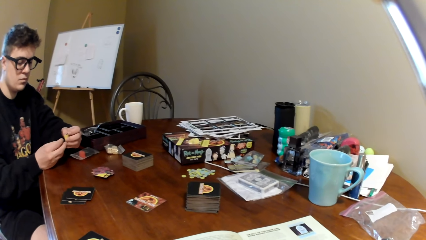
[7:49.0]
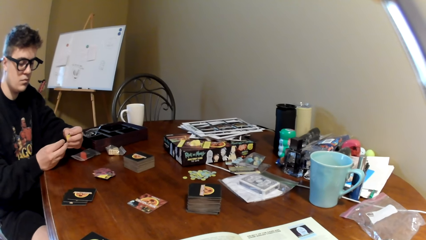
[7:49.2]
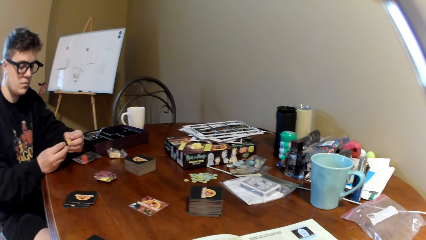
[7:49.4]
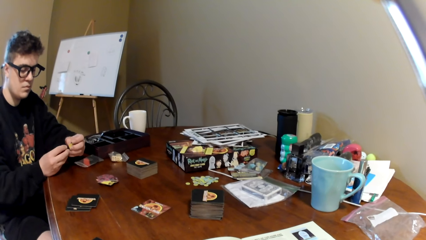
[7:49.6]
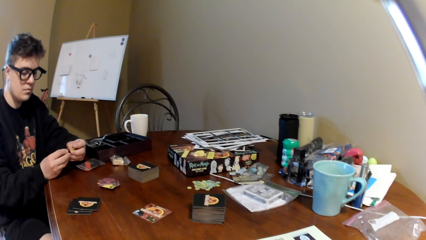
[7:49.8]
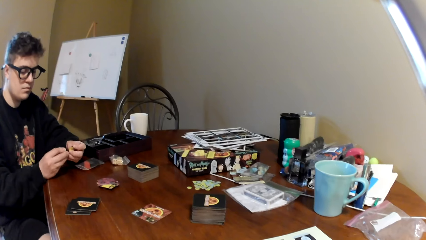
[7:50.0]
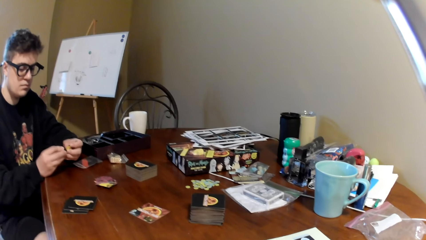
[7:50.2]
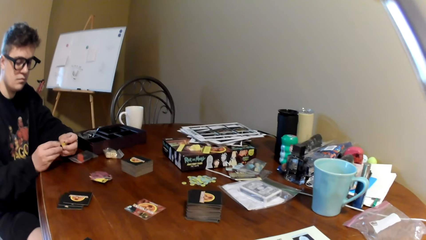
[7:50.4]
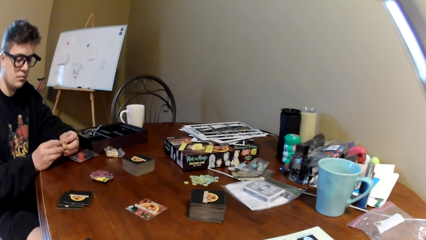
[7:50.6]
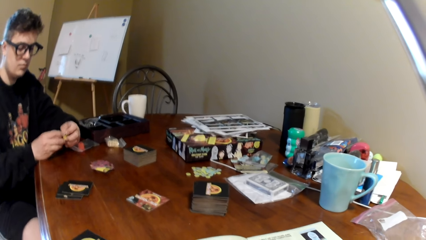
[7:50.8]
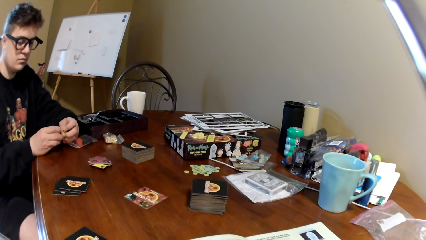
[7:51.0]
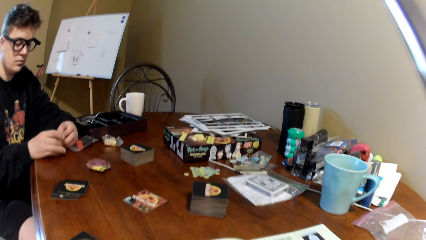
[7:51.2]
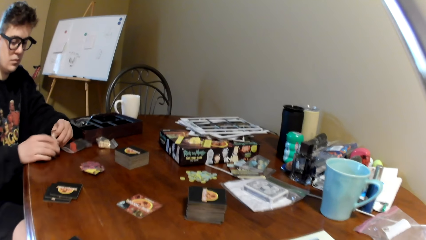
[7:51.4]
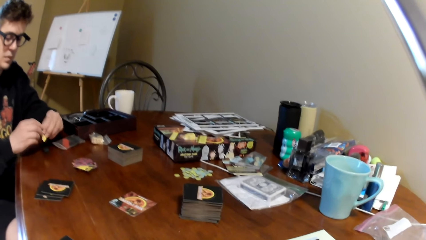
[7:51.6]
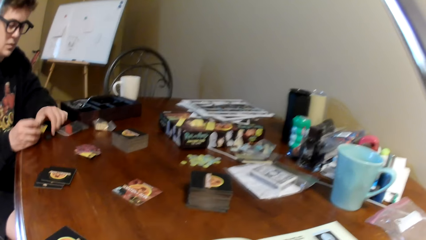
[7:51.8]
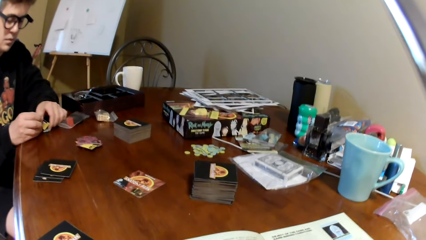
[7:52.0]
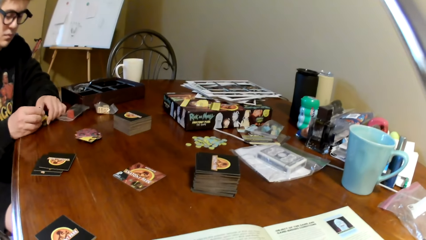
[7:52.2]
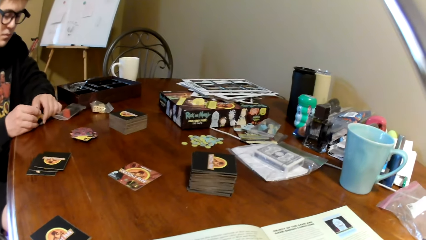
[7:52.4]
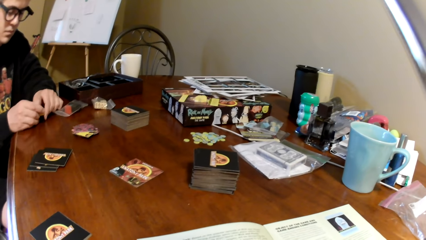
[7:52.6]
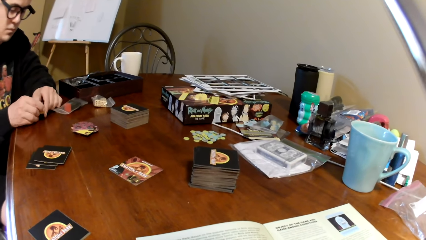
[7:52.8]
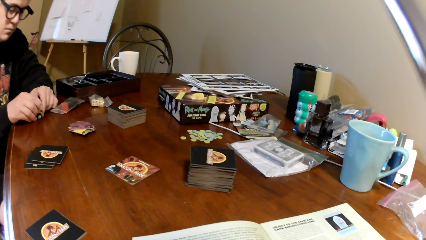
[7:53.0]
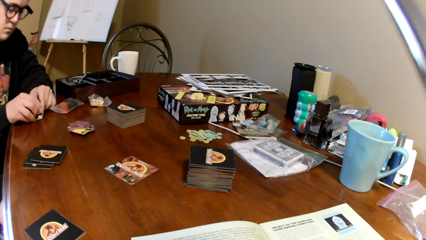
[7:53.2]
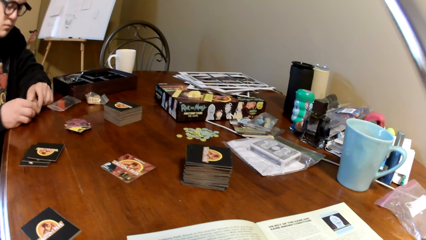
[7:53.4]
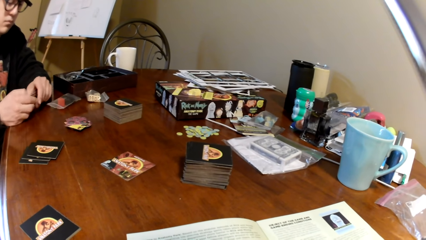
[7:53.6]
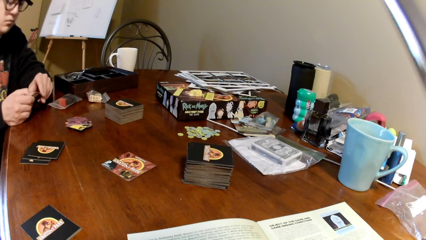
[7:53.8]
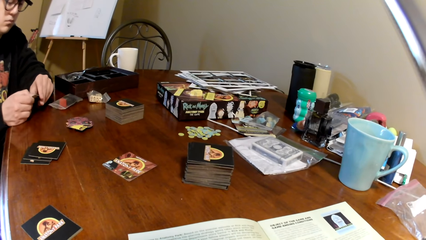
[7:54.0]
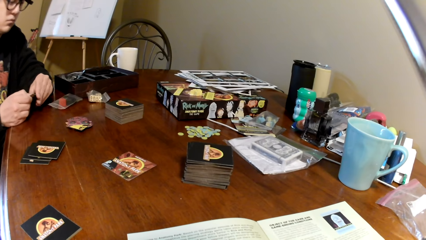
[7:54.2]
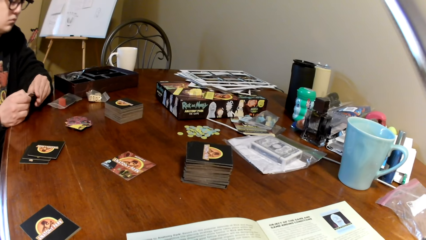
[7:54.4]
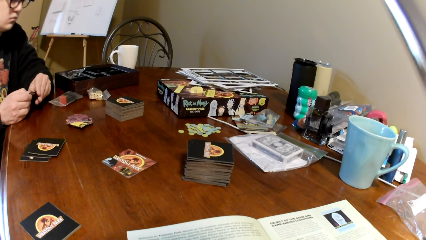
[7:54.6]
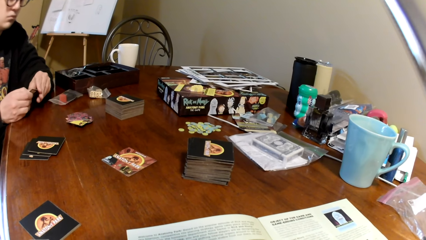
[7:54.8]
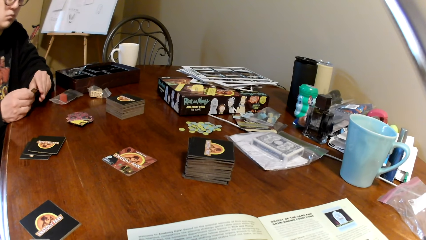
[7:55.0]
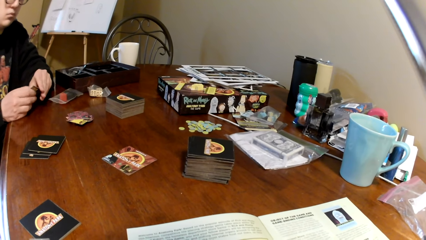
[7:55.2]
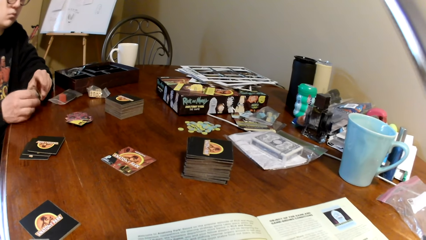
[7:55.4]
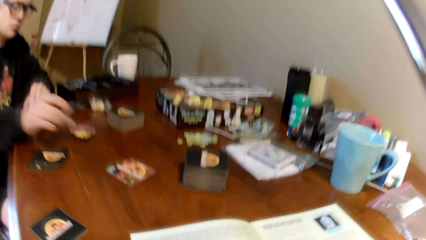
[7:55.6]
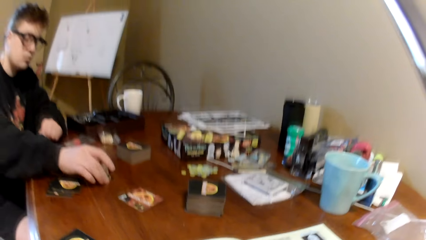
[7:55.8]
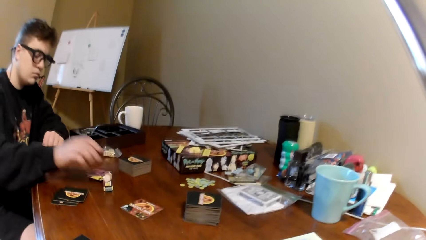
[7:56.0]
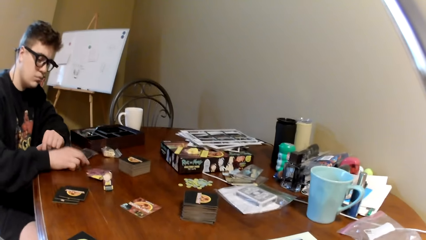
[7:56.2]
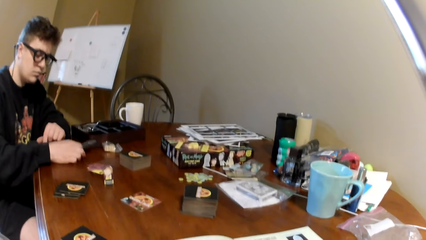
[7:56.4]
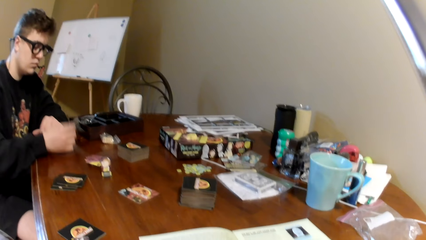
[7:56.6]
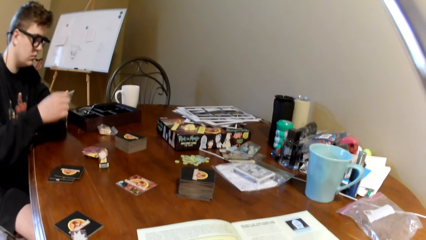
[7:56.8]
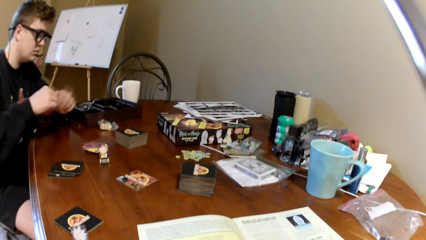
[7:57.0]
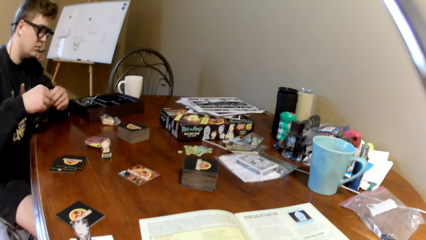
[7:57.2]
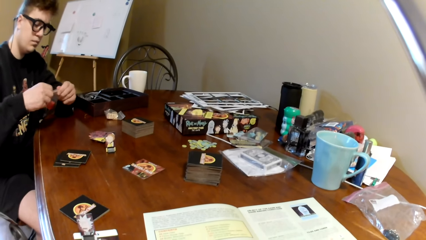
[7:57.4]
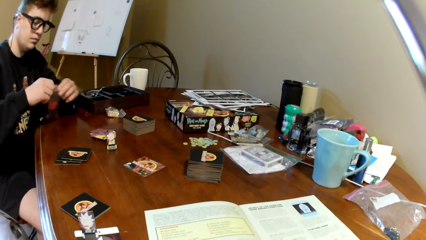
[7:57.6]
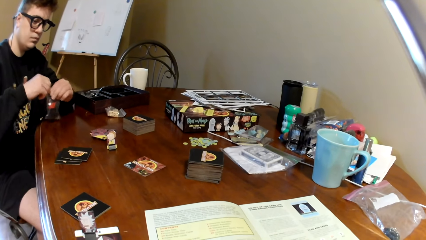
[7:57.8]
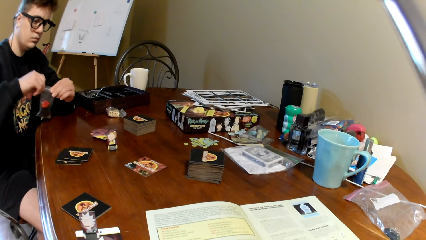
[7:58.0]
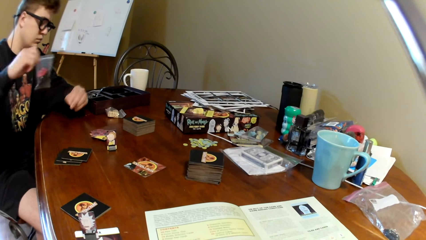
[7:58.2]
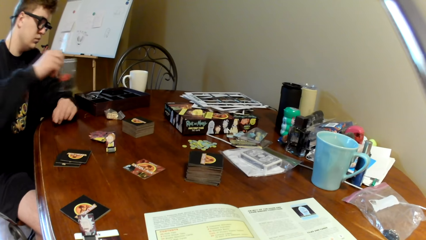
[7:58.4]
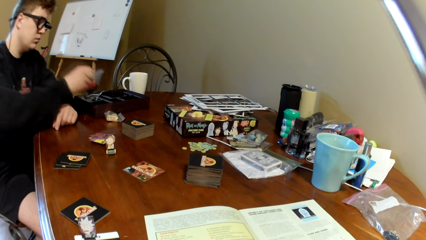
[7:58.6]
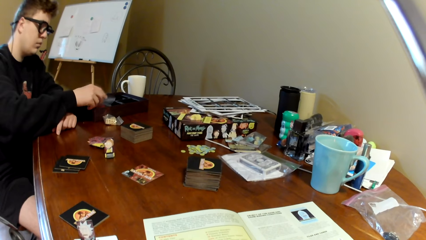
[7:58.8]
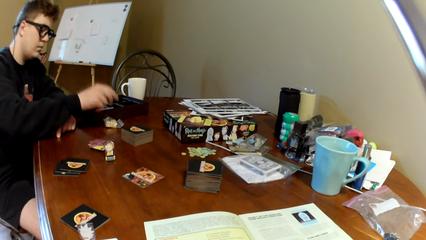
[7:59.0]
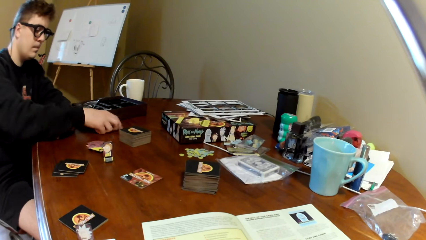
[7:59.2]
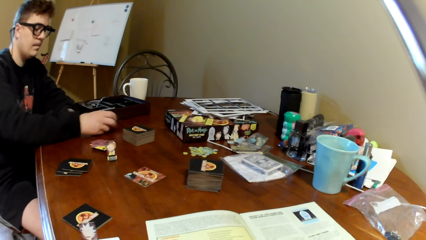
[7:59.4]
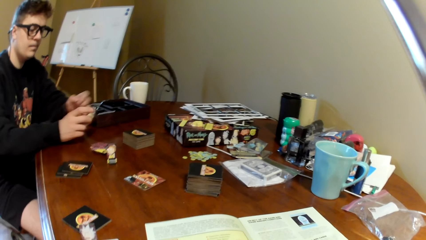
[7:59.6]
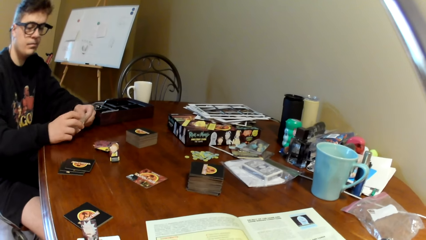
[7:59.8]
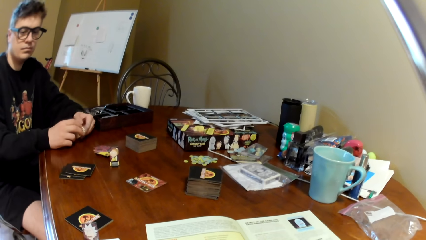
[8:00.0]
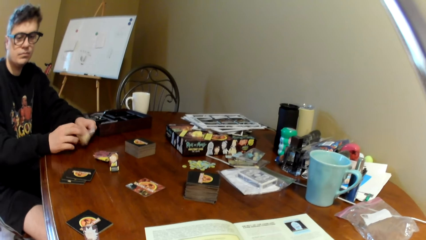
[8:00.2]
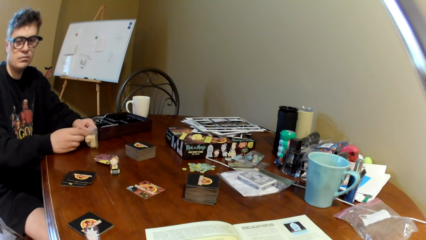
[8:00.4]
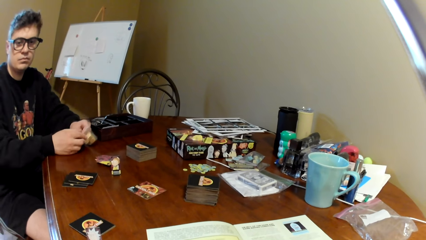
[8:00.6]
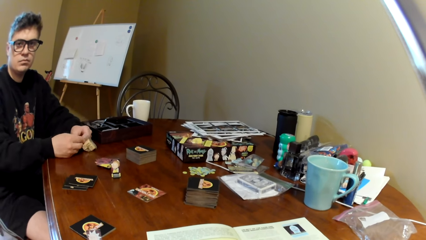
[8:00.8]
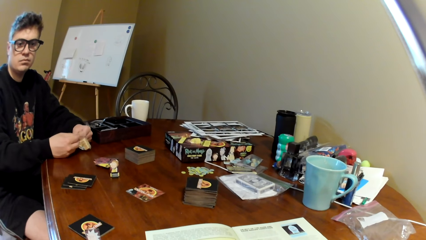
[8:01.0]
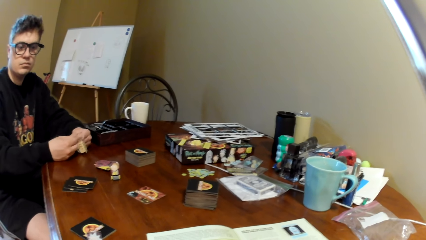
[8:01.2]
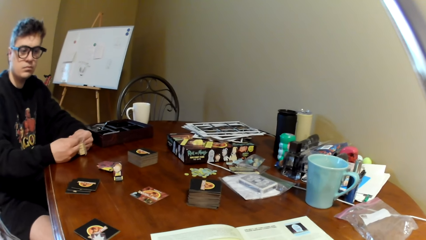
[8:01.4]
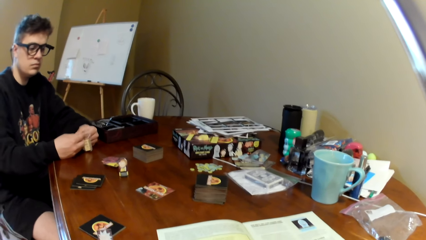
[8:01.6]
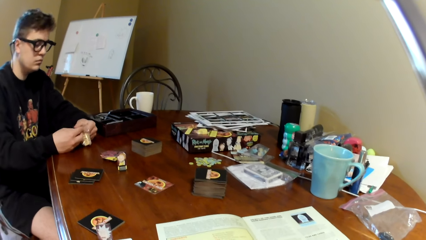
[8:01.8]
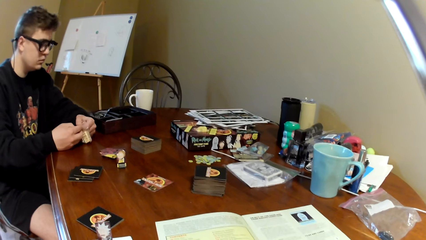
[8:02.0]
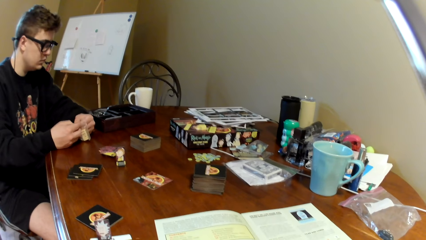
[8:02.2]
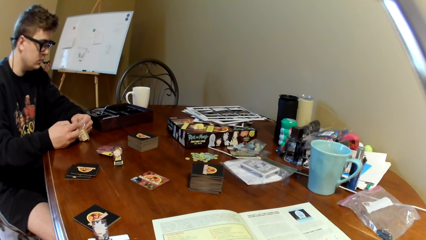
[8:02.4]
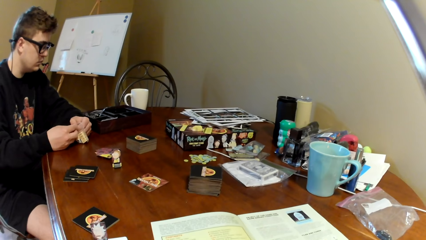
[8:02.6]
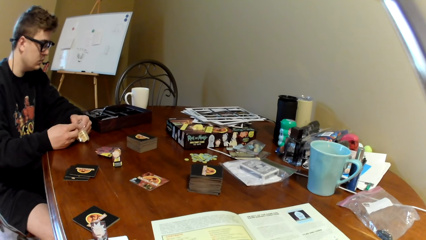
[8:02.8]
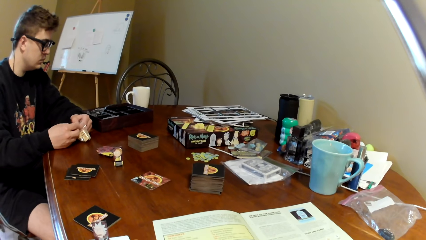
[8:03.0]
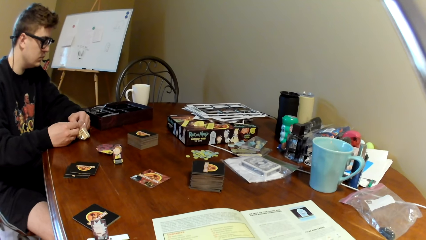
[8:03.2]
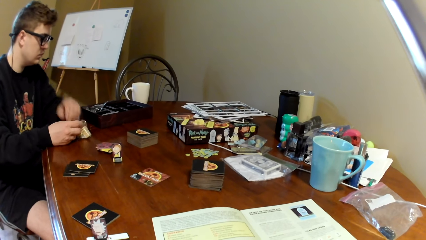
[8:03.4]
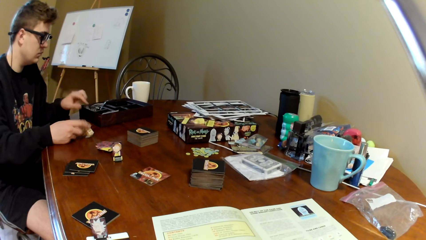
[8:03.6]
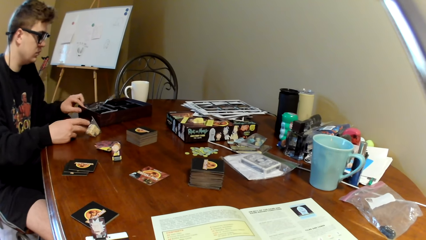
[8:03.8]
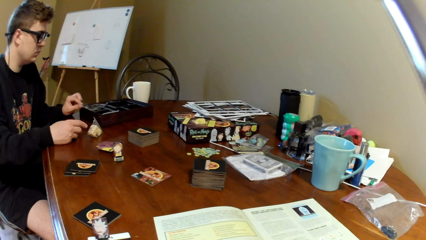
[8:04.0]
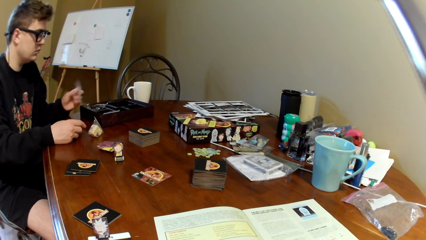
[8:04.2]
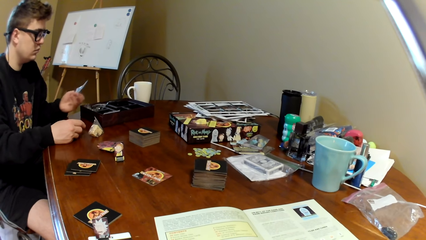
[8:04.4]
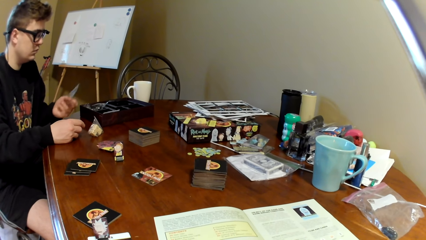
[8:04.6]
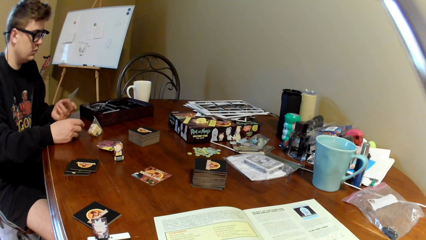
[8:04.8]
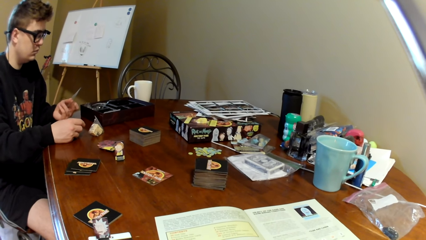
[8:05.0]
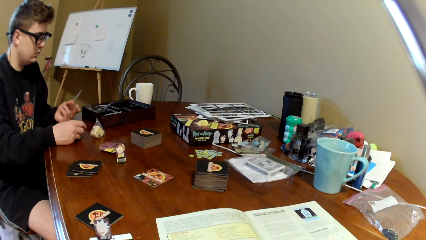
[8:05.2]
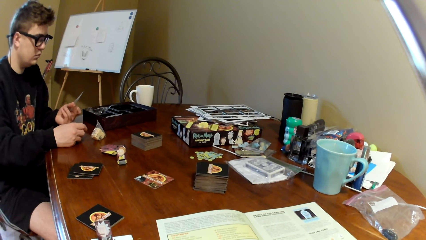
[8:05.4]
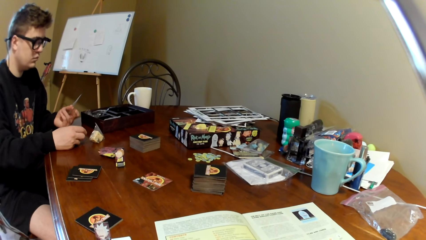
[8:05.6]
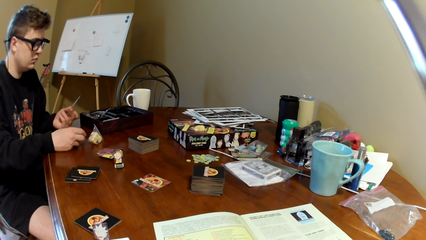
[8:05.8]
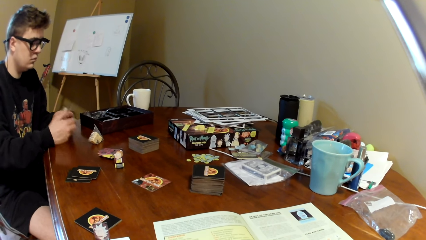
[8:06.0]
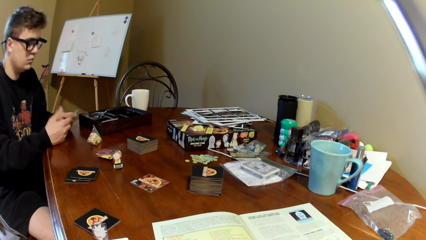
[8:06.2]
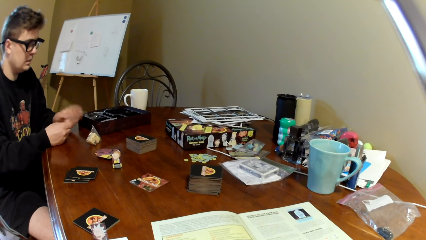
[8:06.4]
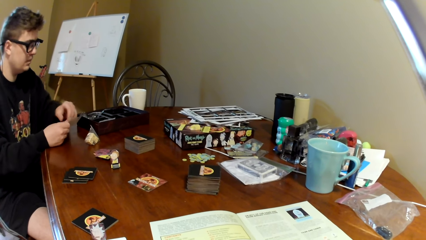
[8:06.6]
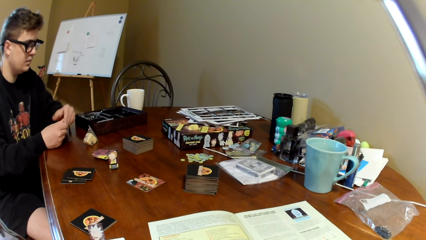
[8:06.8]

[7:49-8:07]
The man fixes the poker chips. The camera wearer looks around. The man places the poker chips on the table, picks up the plastic paper and holds the plastic packet. Another man lifts a paper. The first man drops the paper, puts the plastic packet in the wooden box and picks up the plastic packet. The camera wearer looks around. The first man opens the plastic packet, holds the plastic packet, picks up a playing card and looks at the playing card.
